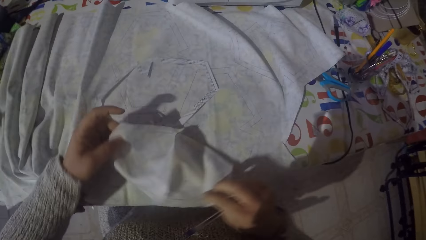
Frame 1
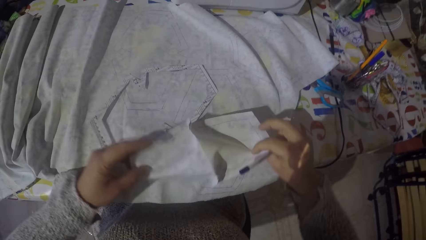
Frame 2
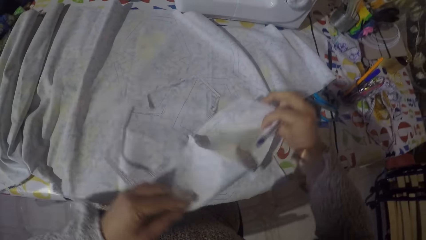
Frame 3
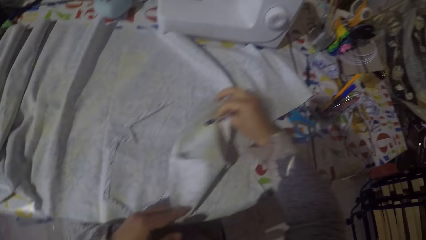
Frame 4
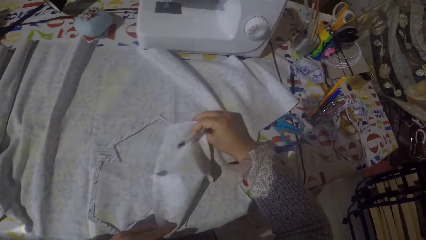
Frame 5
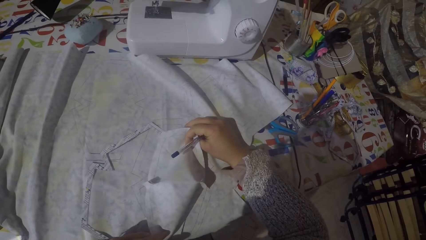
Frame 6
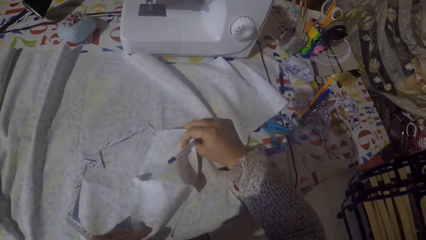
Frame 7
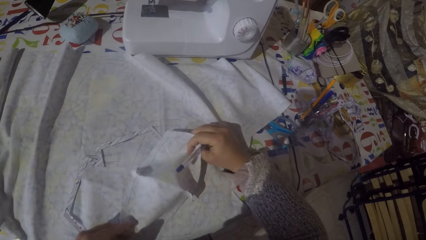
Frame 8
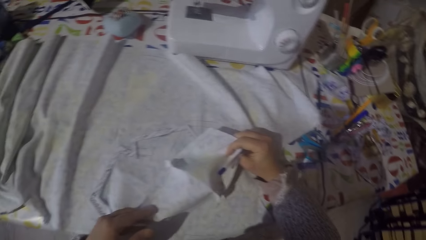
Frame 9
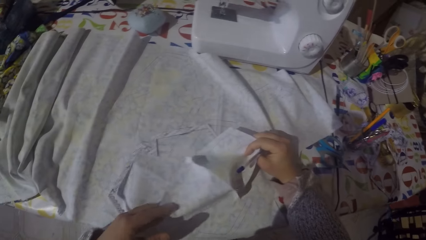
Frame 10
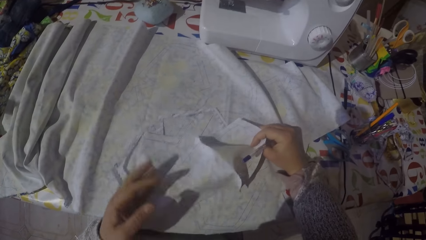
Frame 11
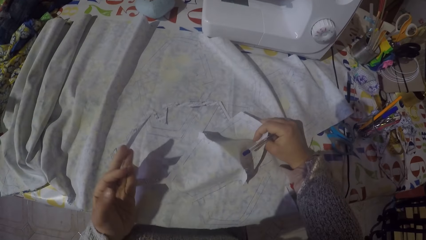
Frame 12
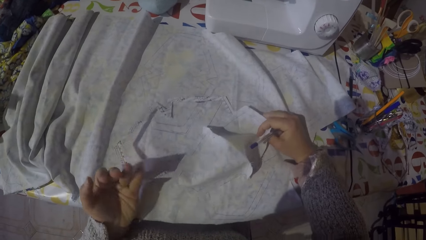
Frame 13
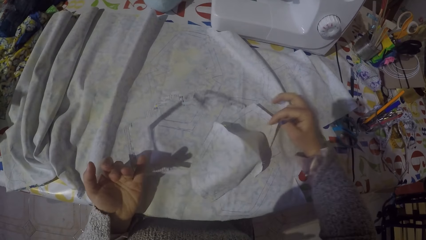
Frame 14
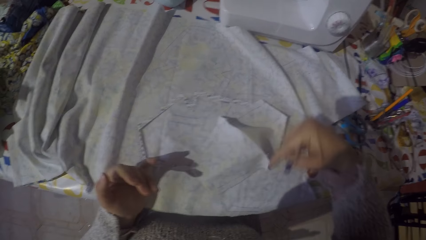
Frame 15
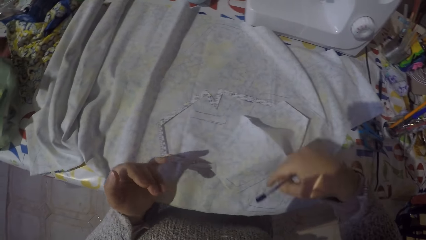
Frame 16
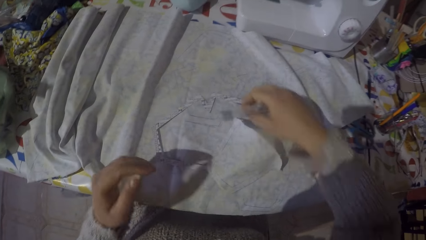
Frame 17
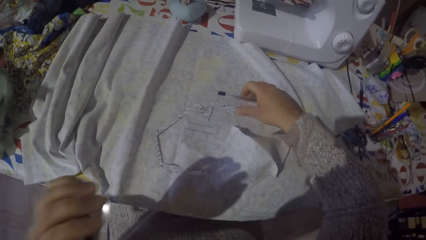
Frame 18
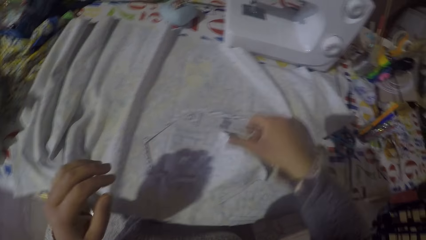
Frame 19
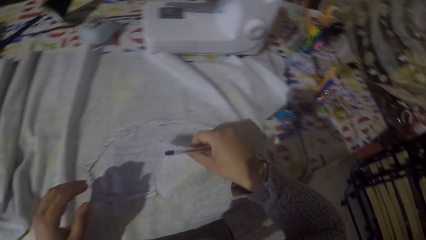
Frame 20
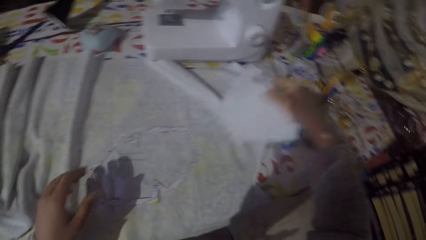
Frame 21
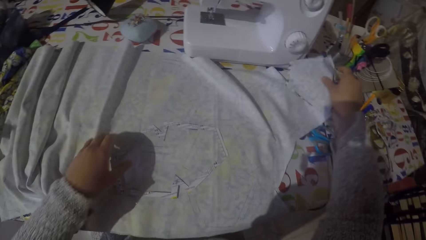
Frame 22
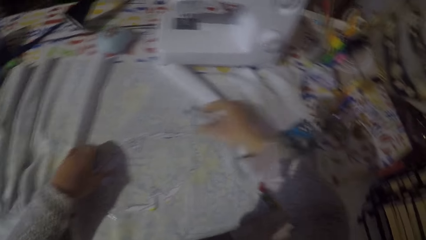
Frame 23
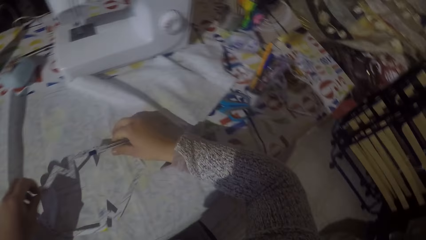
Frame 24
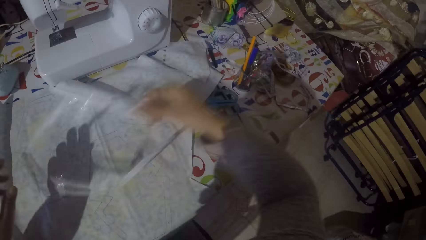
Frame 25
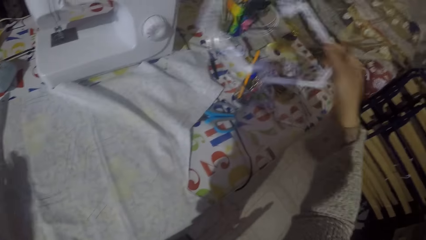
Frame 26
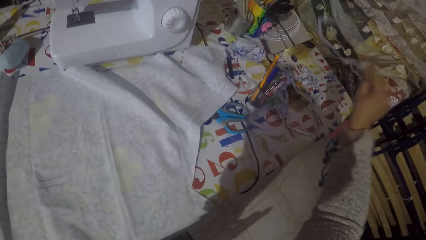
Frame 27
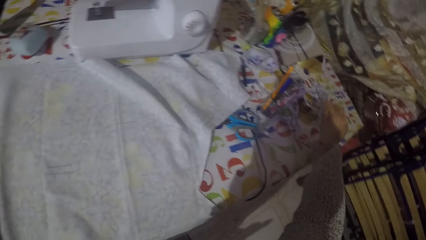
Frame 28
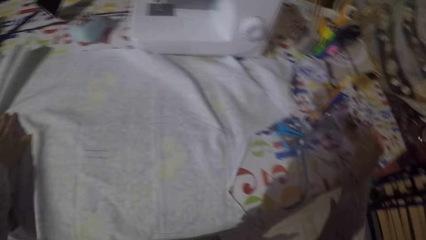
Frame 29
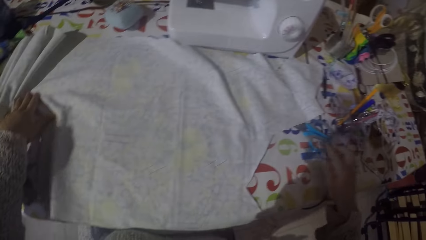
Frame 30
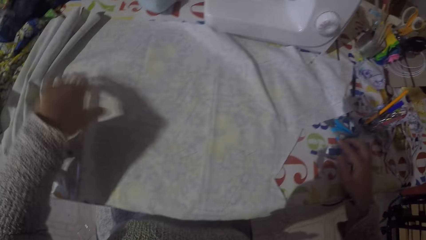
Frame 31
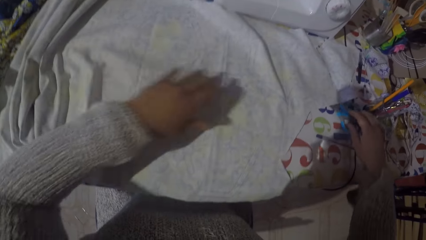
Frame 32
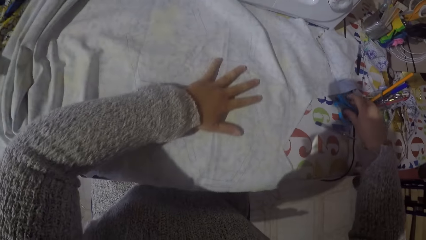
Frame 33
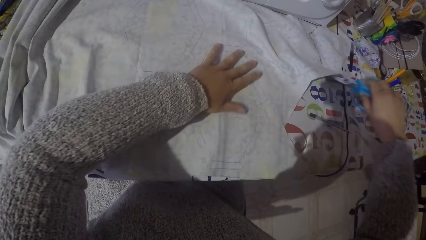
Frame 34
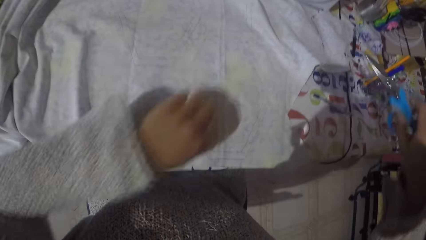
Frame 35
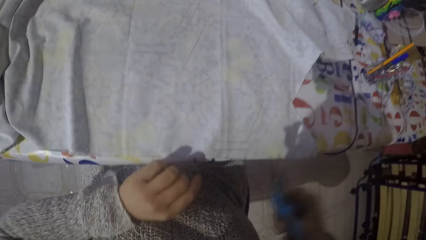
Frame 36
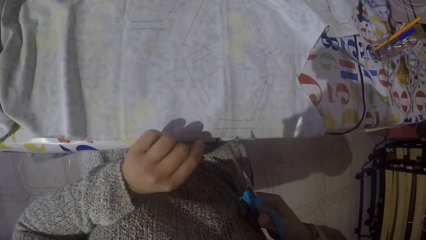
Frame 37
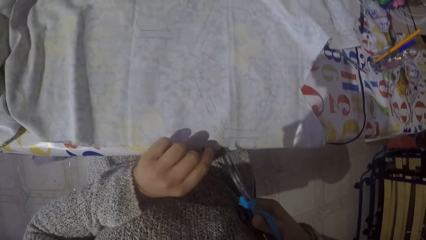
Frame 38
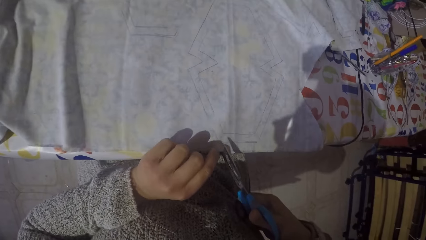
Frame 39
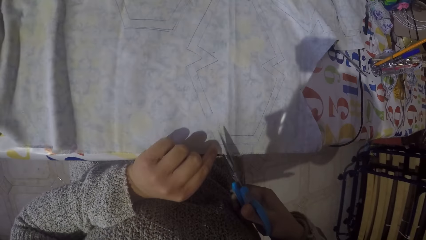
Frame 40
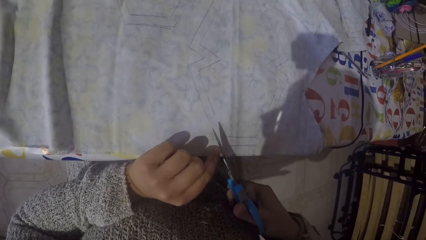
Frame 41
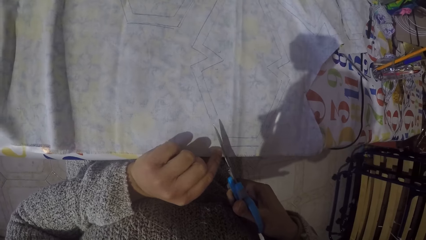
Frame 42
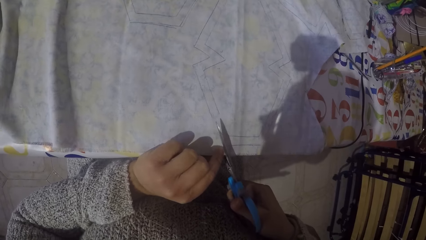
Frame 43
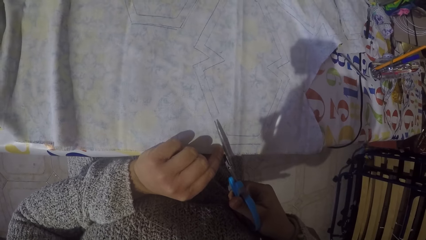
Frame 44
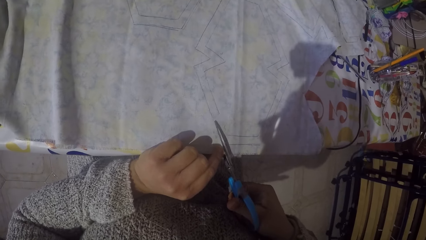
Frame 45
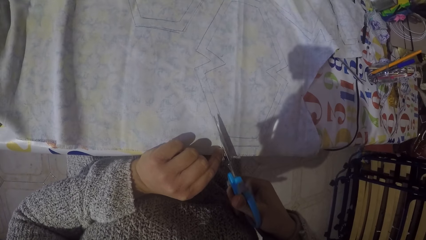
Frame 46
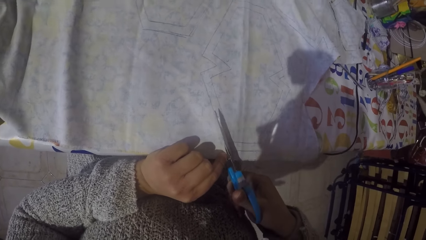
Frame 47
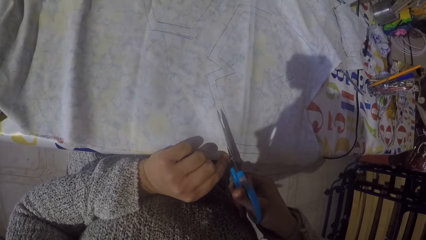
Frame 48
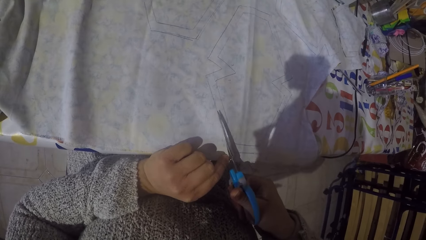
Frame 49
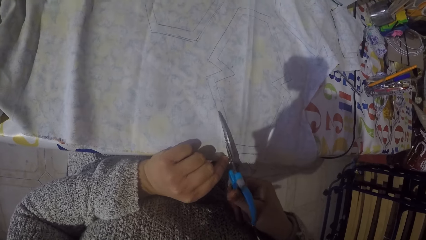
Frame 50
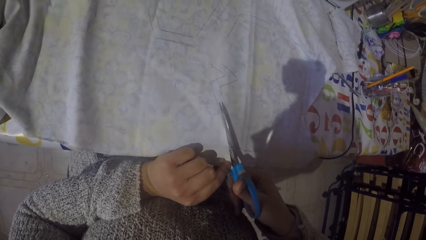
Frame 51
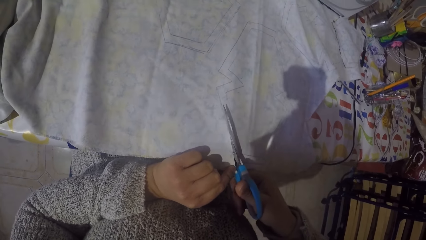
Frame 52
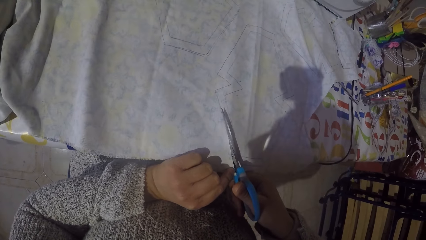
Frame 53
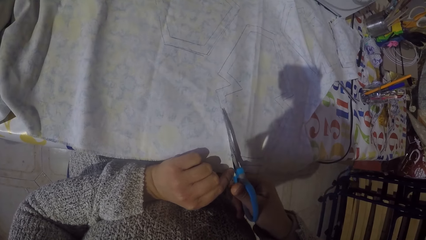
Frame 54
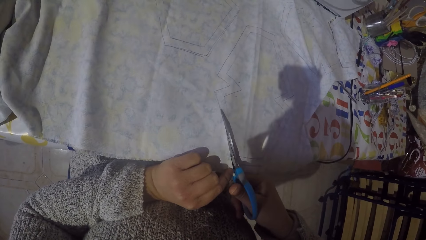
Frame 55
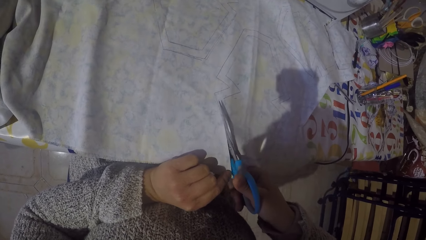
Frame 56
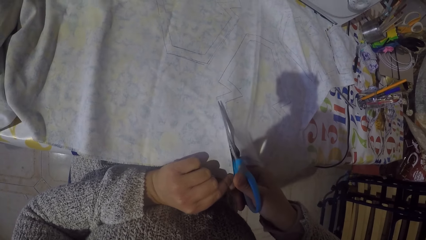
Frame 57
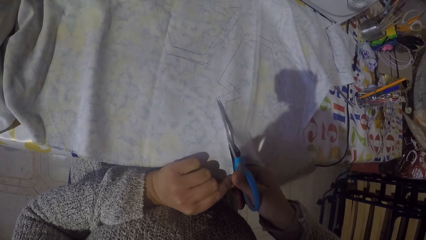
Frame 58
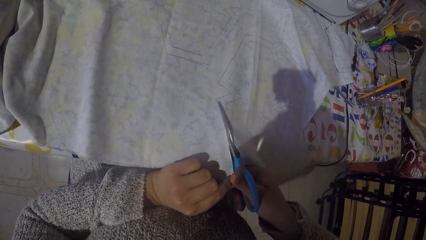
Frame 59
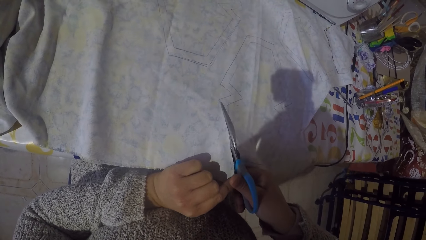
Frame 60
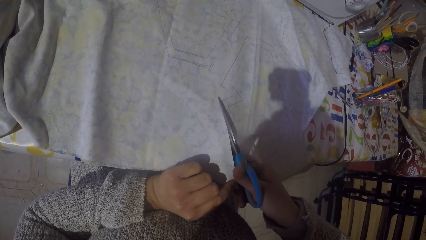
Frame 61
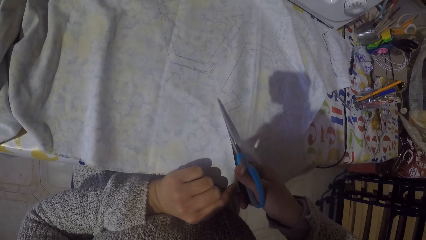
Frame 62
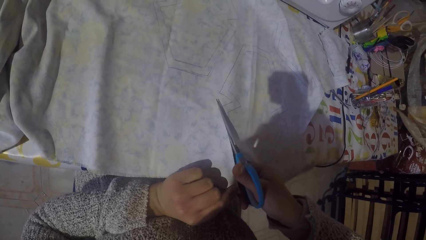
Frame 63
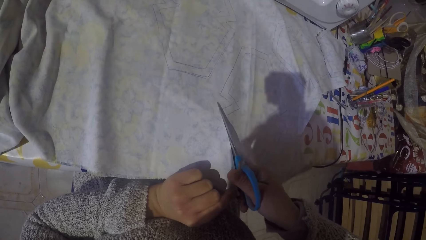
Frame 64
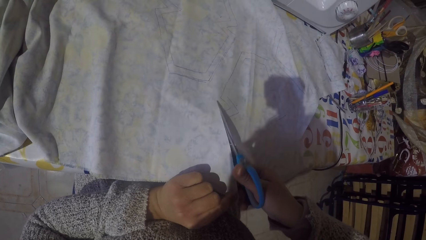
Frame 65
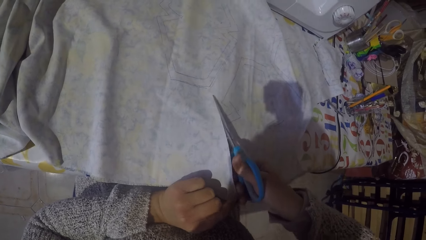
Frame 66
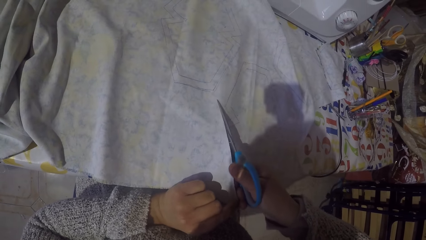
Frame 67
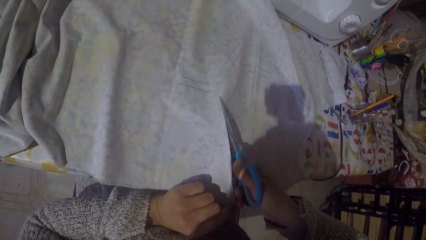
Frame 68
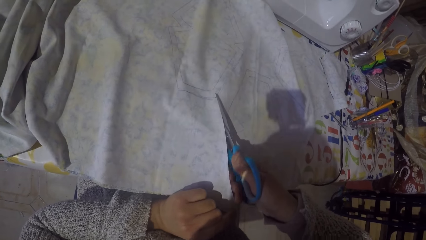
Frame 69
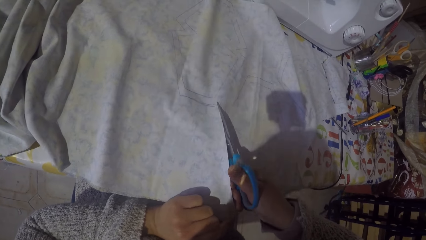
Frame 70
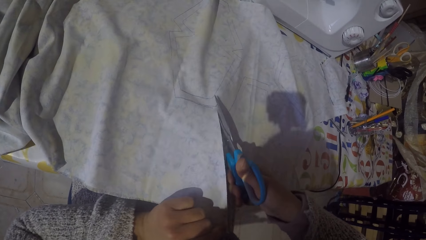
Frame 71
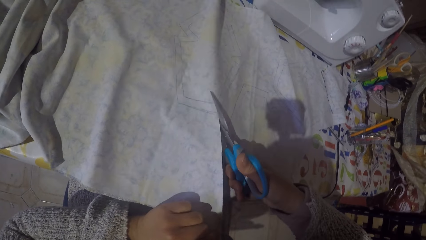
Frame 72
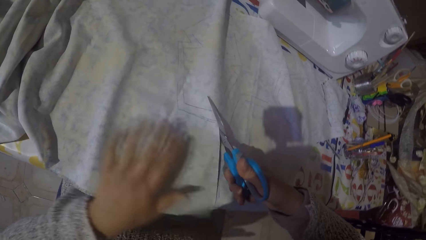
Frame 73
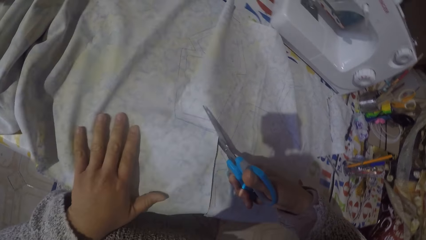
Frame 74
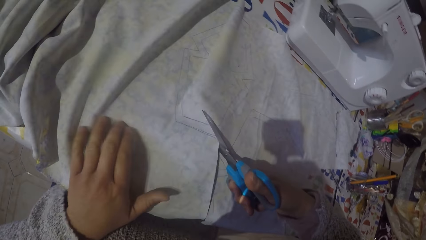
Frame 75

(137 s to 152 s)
The camera wearer puts the cut fabric aside and puts the guide aside. They cut a paper with scissors.
